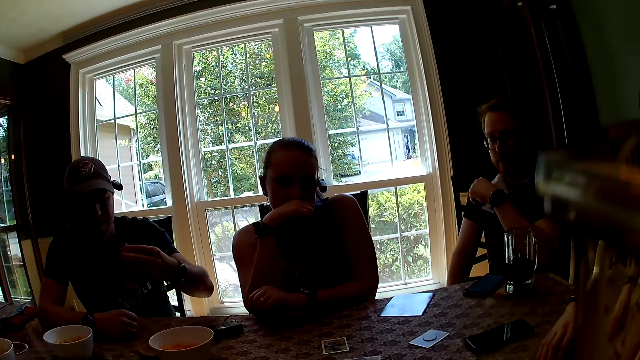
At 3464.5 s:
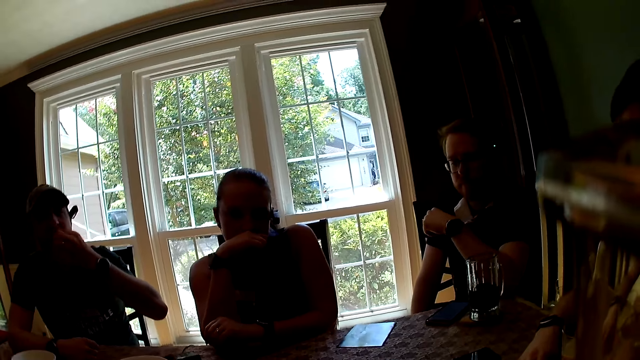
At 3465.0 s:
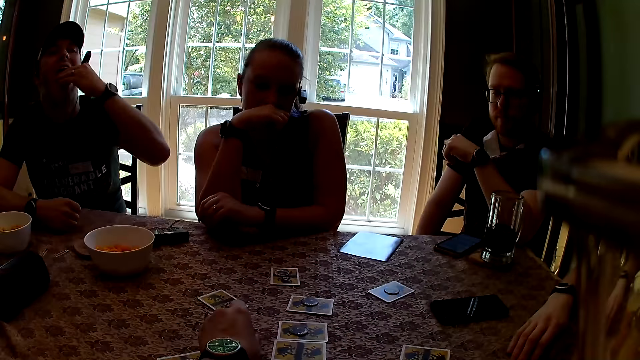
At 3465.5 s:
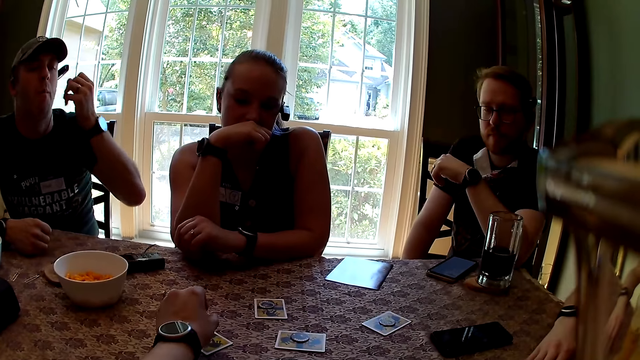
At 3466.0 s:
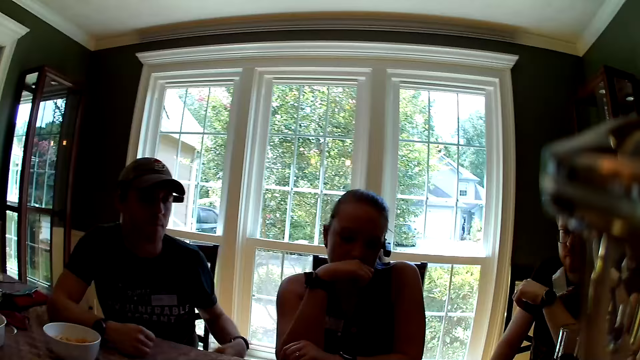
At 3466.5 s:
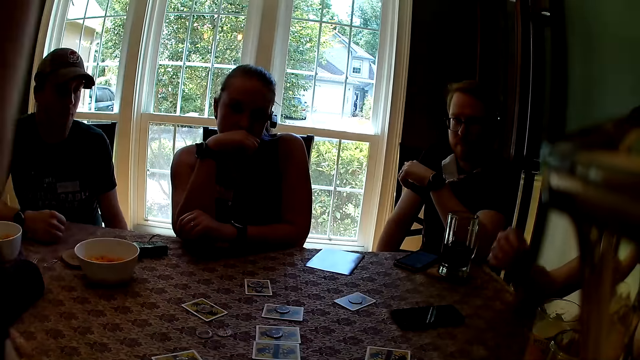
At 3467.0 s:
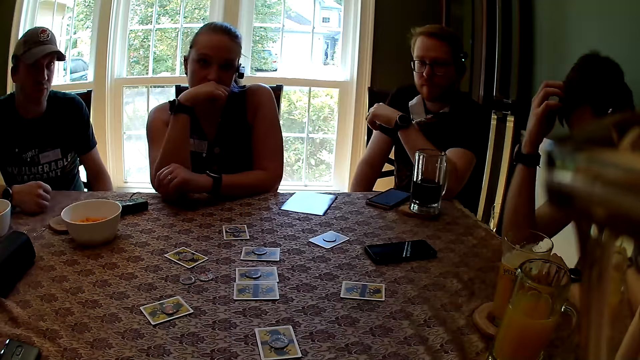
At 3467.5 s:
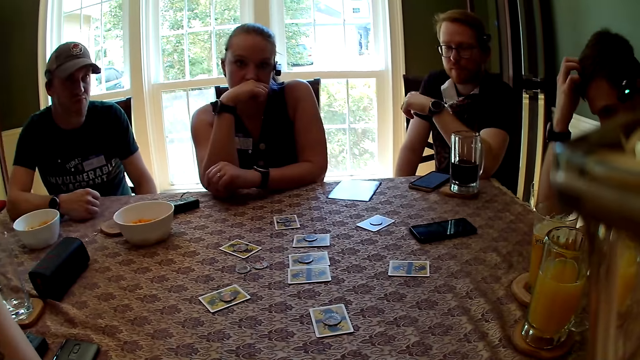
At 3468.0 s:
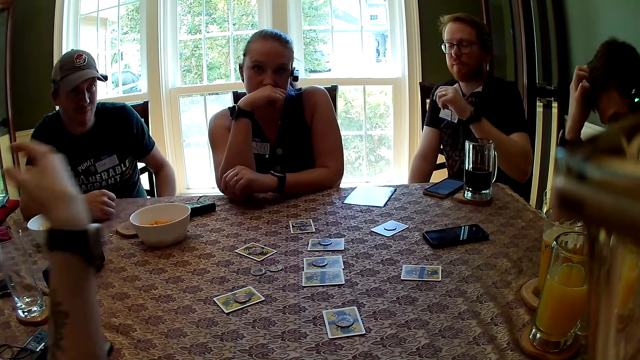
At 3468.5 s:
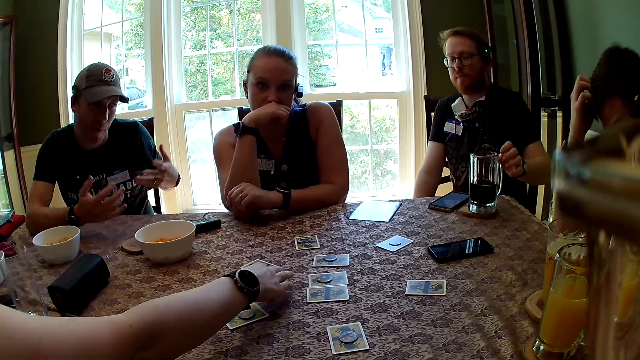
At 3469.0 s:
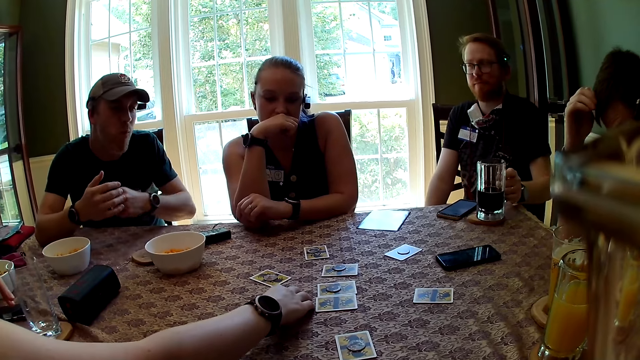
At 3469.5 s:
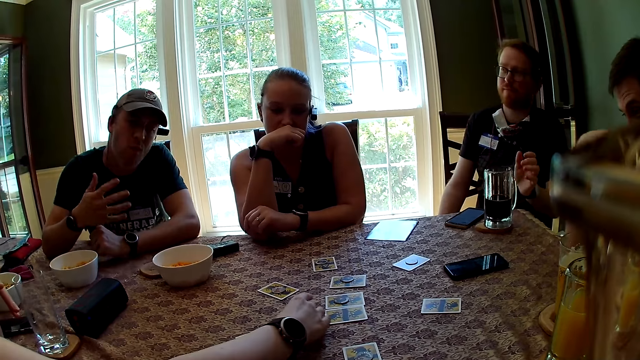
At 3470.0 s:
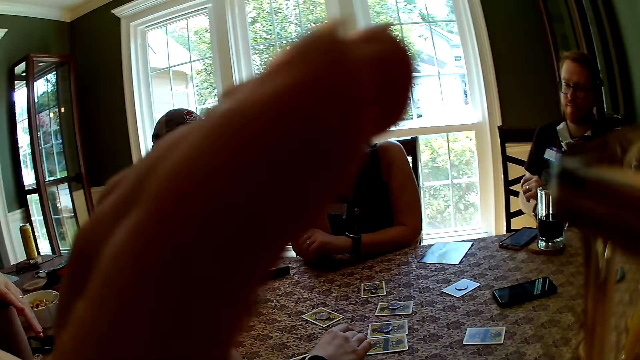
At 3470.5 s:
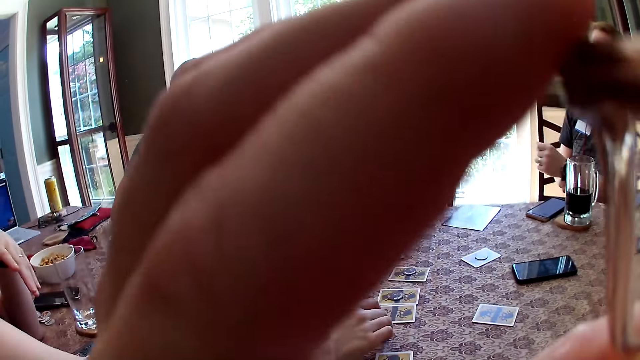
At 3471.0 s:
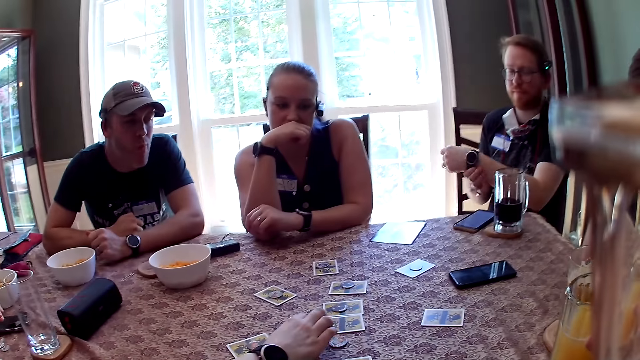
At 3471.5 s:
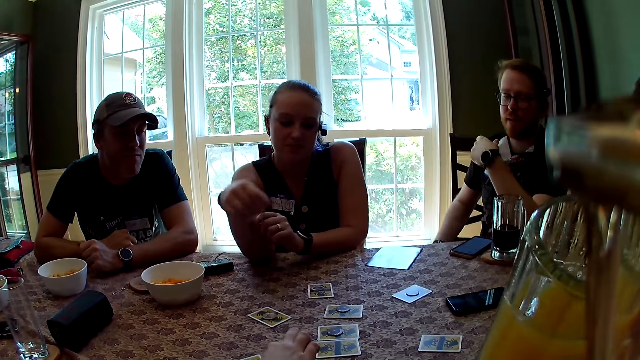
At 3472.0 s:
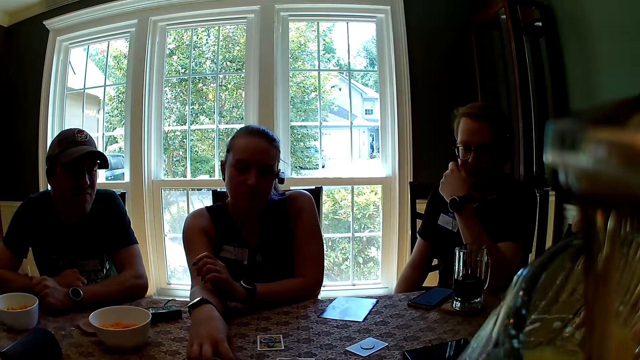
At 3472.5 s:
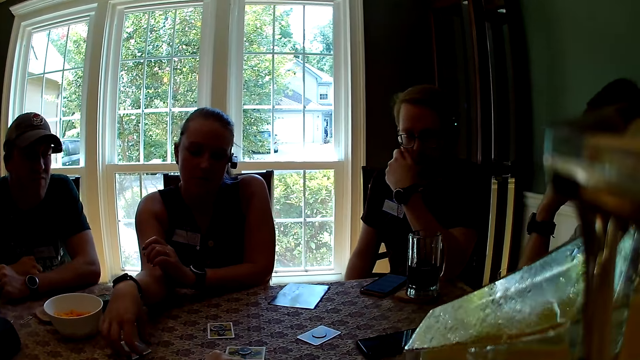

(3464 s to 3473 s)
The camera wearer speaks. A man eats the snack with his left hand. The camera wearer drops a token on the table with her left hand. A woman moves a token on the table with her right hand. Another man holds the cup of beer with his right hand. Another woman picks a card from the table. The camera wearer raises the hand. A third woman moves a card on the table with her right hand. The camera wearer drinks from the cup of beer or juice in her right hand.

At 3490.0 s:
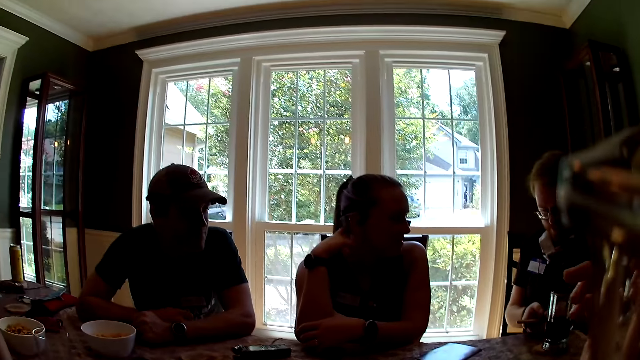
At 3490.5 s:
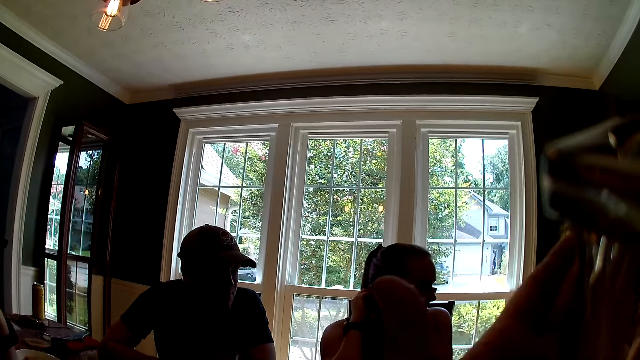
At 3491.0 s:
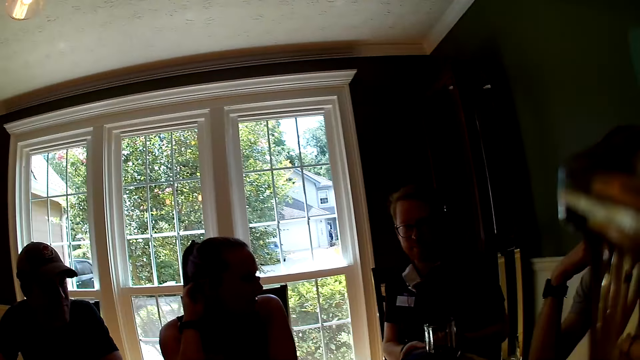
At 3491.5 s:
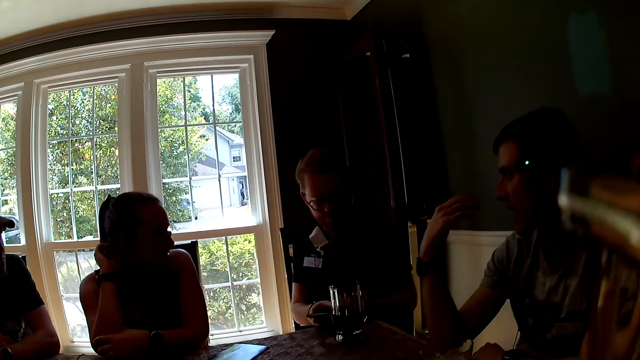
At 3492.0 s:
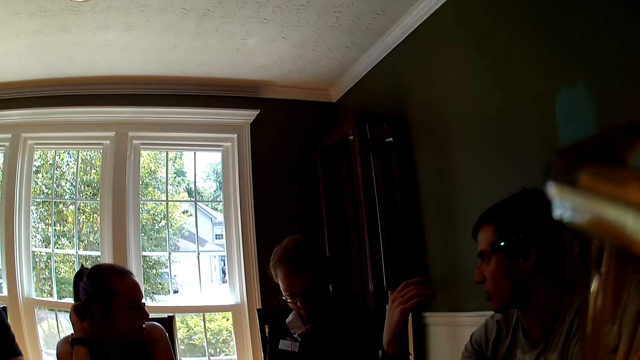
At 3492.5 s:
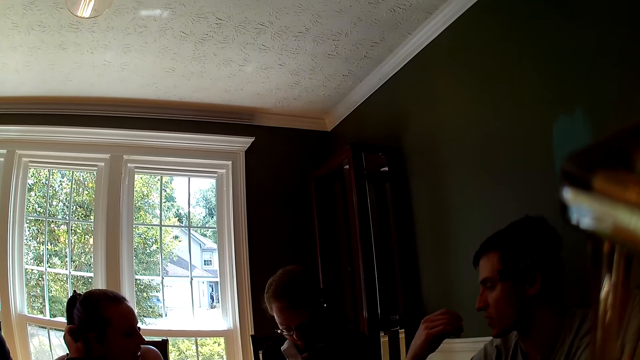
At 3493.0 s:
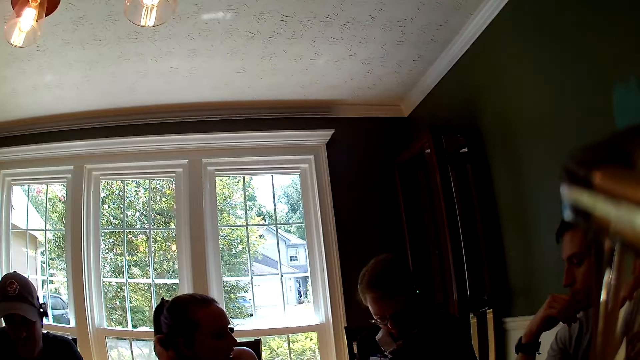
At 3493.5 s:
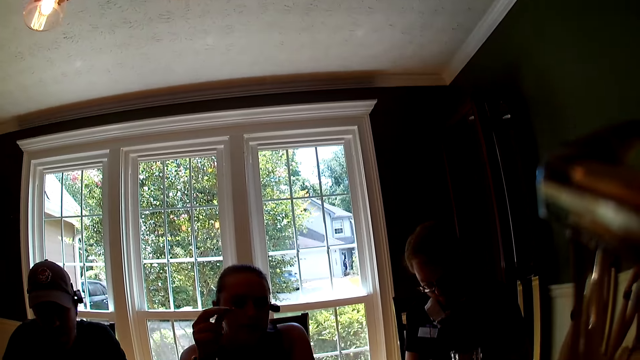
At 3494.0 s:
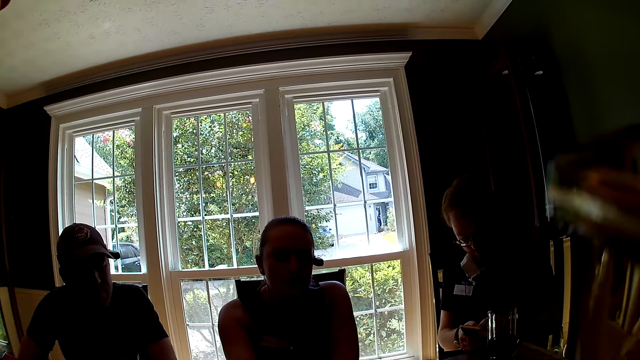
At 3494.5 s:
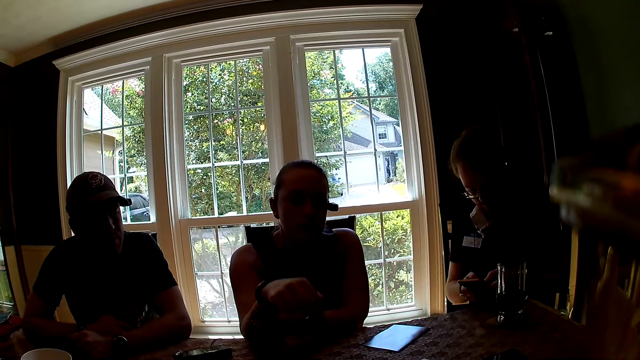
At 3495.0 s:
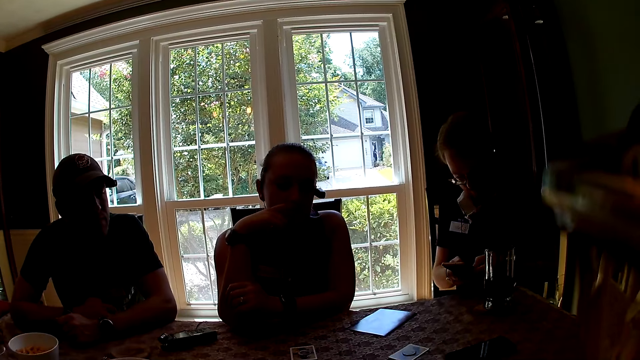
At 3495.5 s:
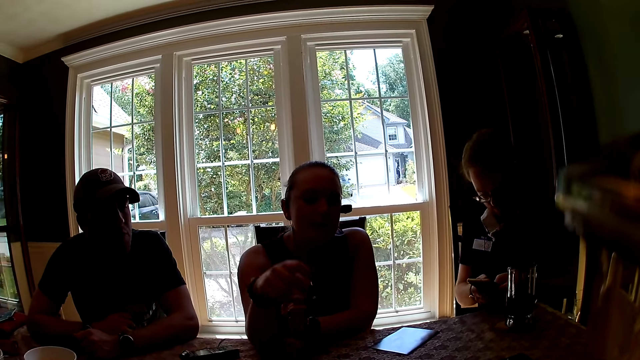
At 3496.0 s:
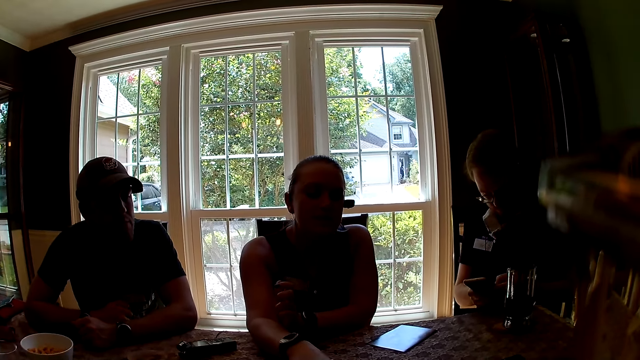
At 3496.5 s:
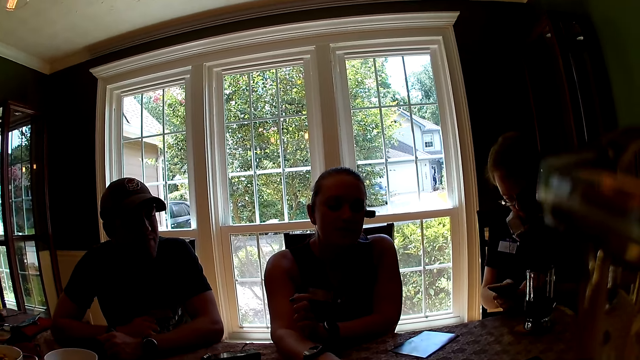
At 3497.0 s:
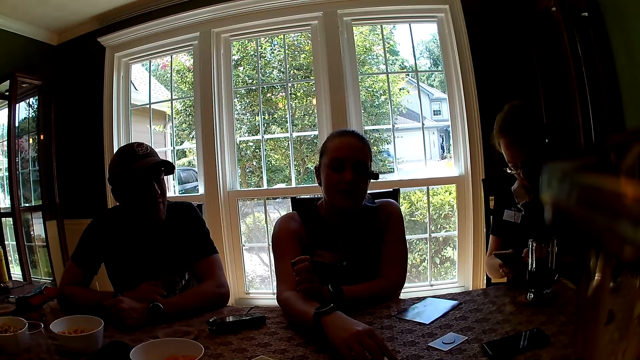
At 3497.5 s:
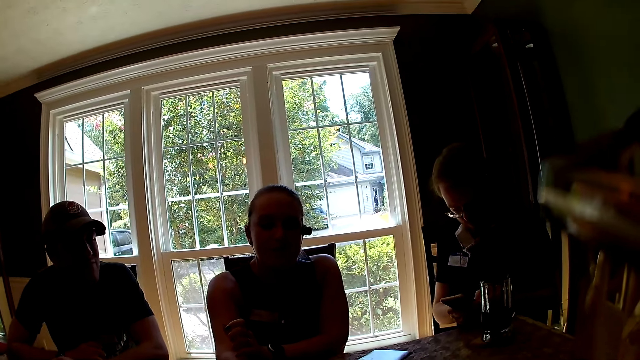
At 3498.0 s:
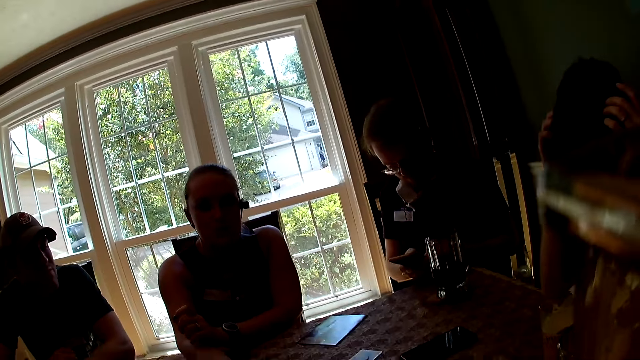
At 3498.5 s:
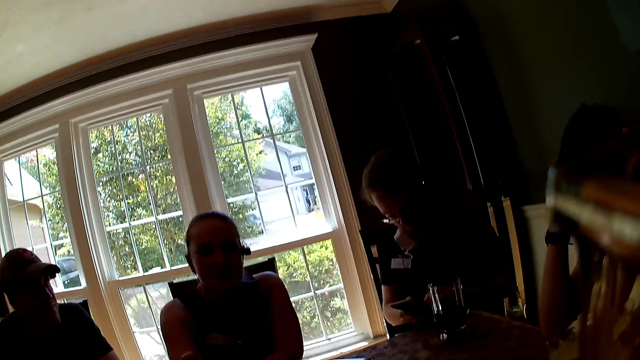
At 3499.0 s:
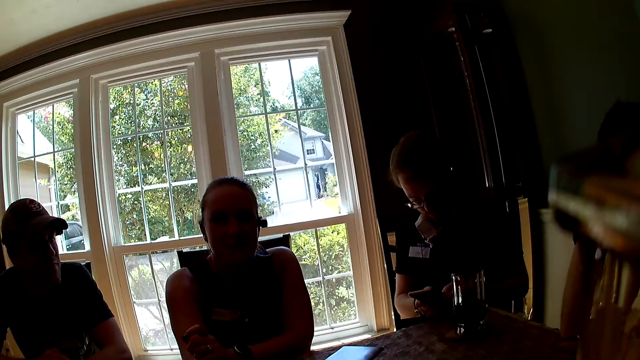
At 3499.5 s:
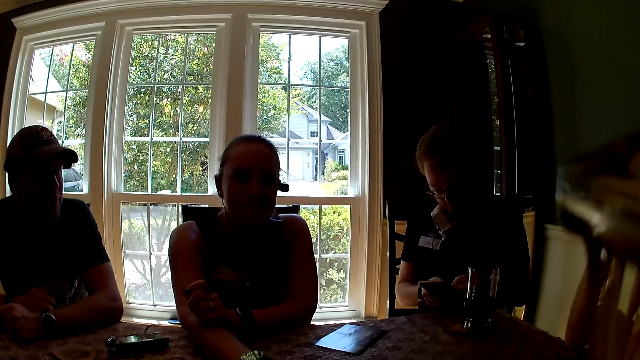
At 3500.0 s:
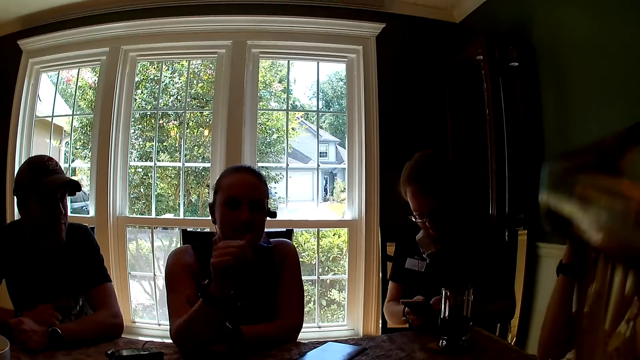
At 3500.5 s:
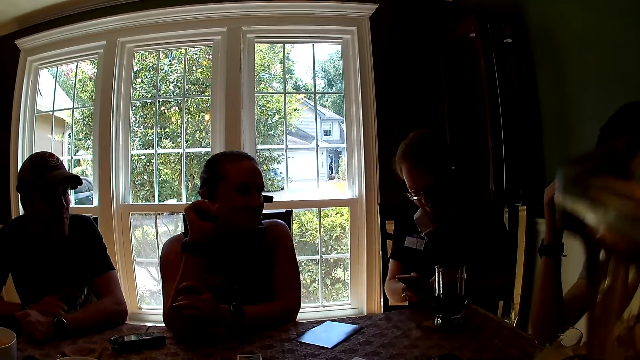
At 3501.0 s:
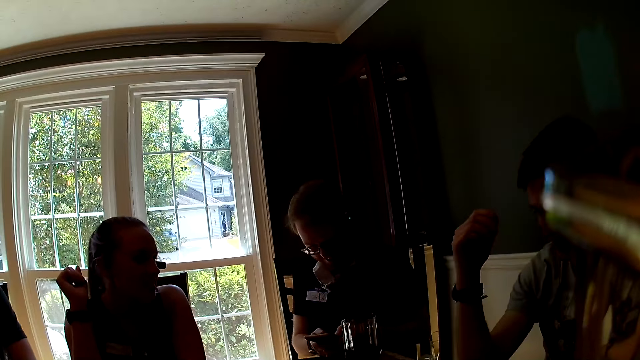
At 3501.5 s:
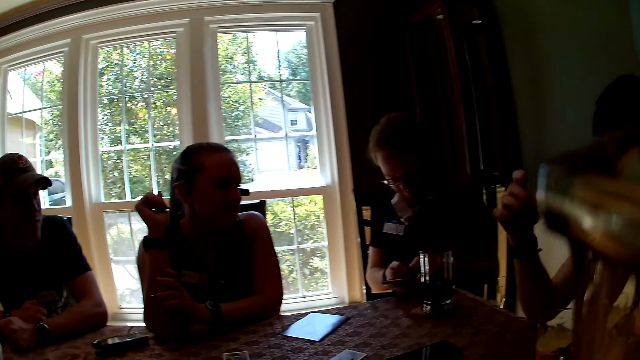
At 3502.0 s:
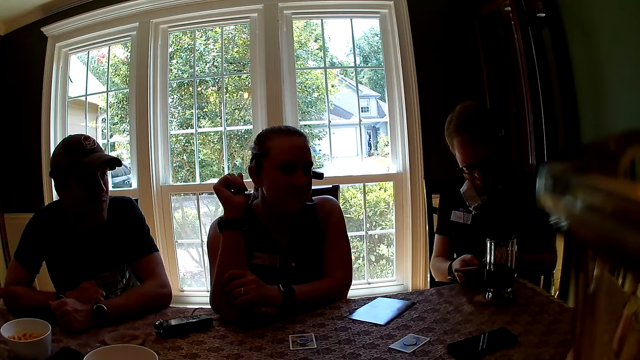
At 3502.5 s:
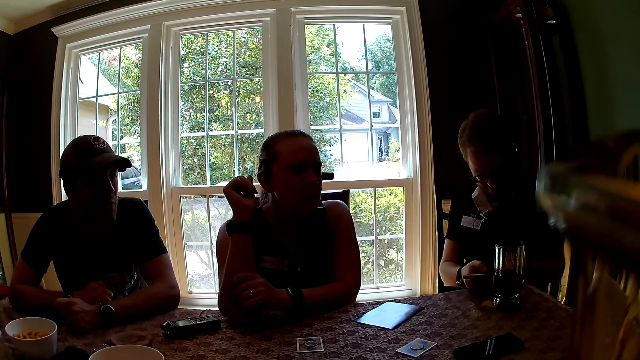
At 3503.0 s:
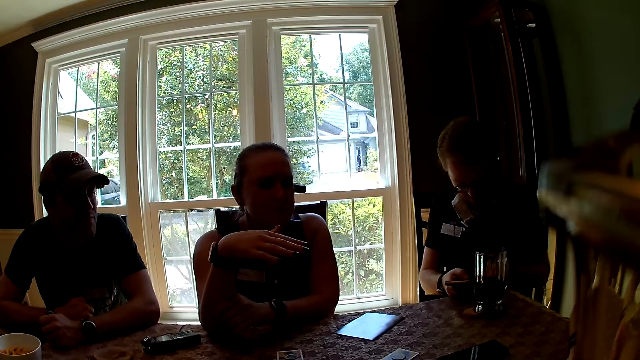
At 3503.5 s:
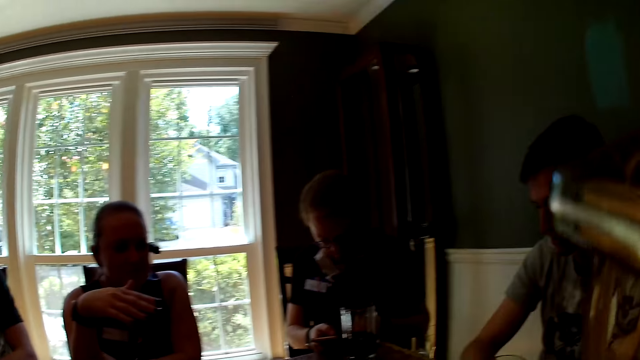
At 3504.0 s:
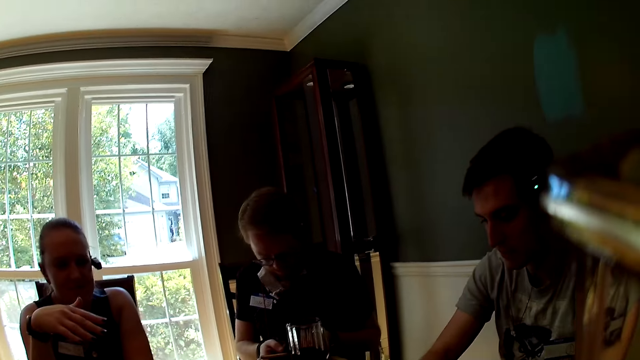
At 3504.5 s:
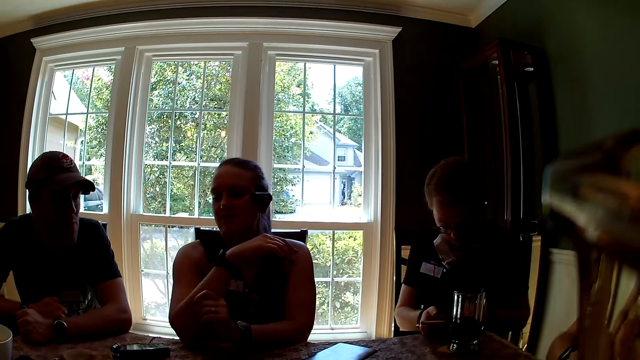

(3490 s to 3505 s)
The camera wearer looks around. A man speaks. The camera wearer speaks. A woman touches a card with her right hand. Another man speaks. The first man speaks. The woman speaks.
